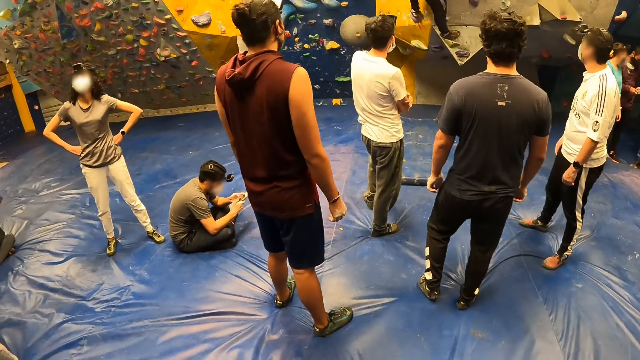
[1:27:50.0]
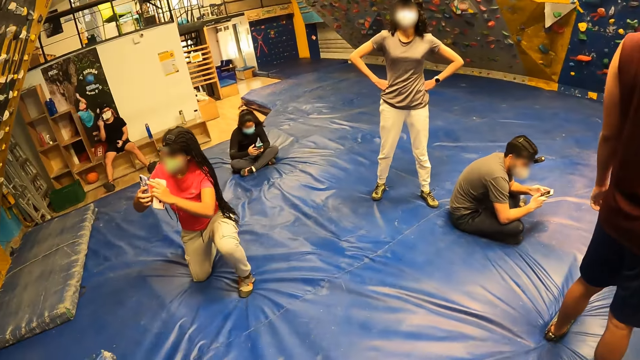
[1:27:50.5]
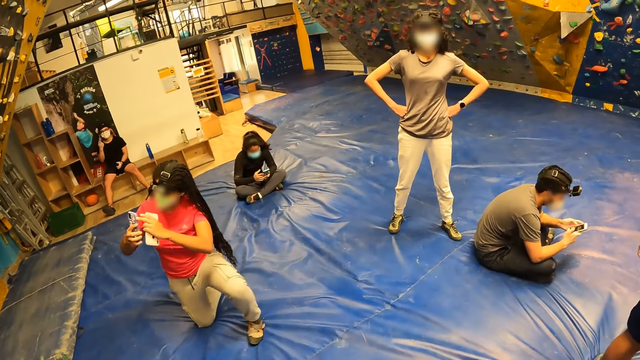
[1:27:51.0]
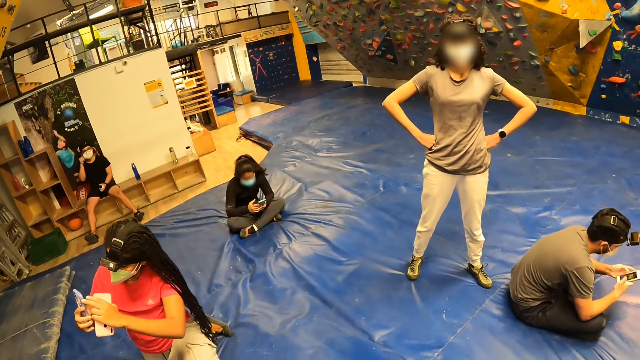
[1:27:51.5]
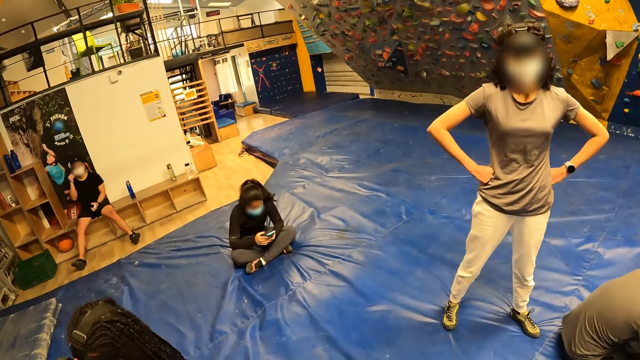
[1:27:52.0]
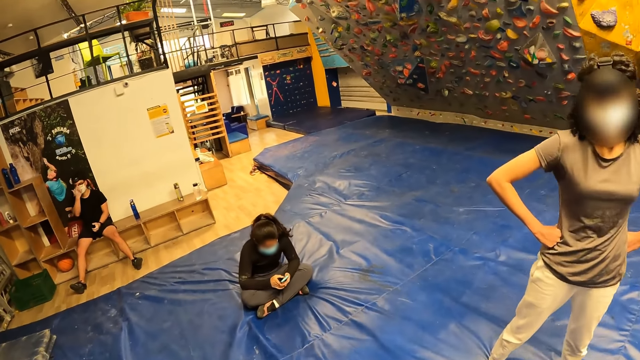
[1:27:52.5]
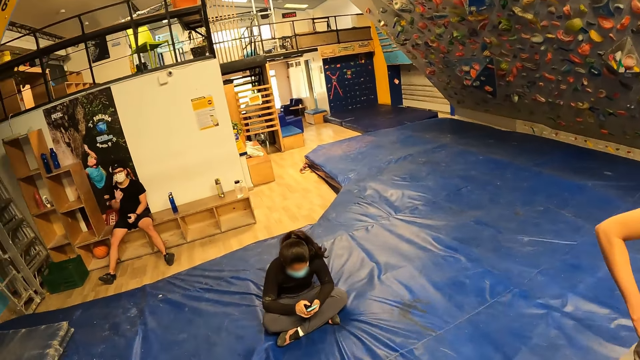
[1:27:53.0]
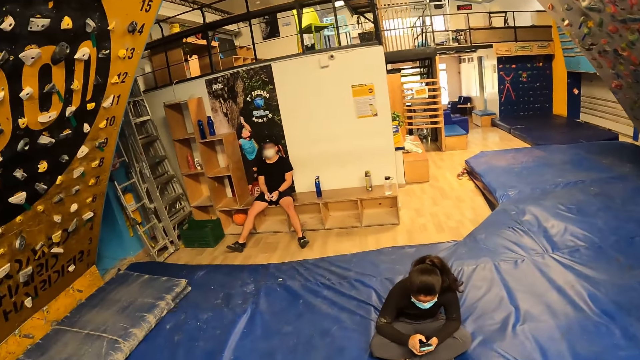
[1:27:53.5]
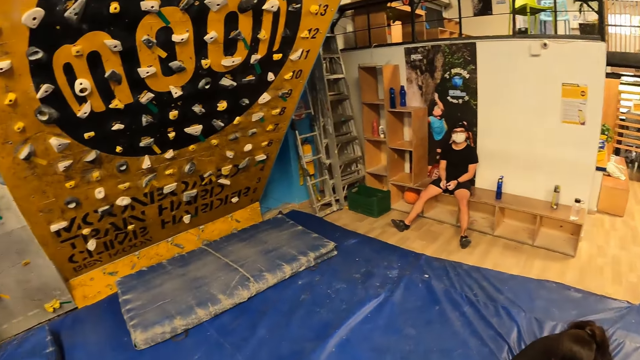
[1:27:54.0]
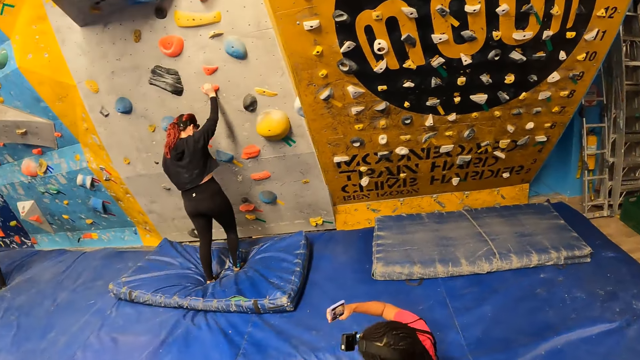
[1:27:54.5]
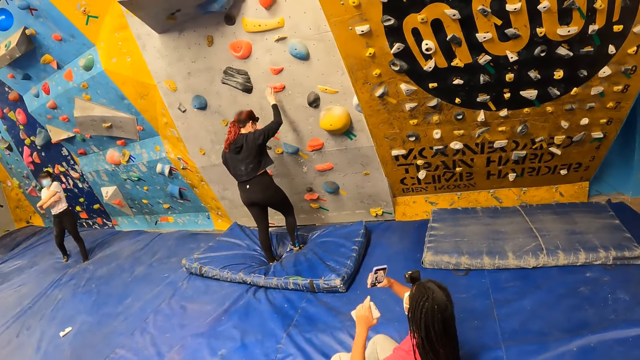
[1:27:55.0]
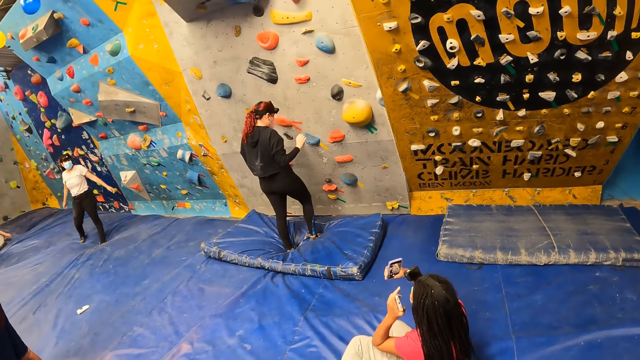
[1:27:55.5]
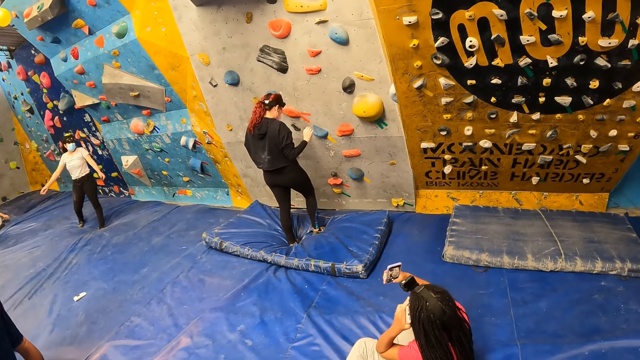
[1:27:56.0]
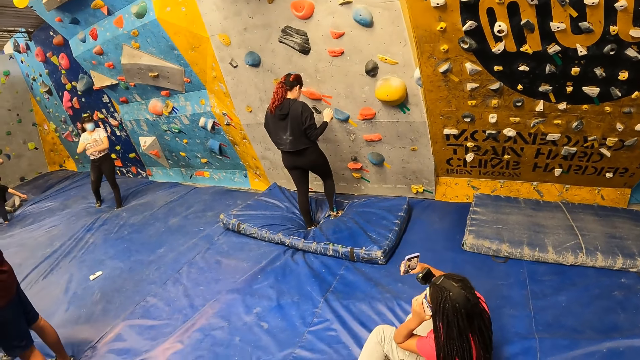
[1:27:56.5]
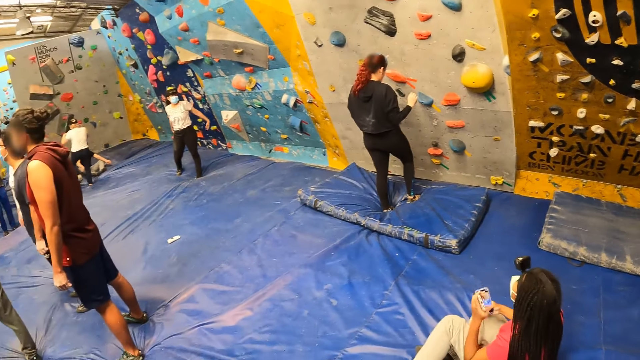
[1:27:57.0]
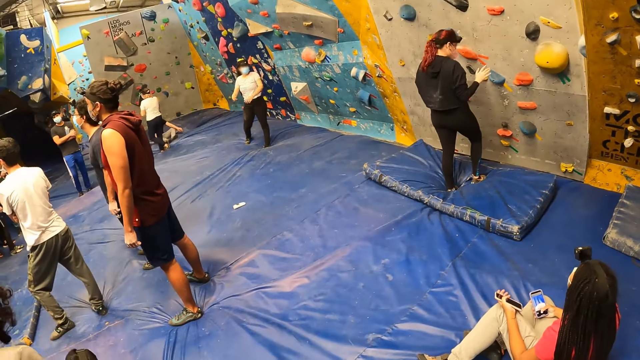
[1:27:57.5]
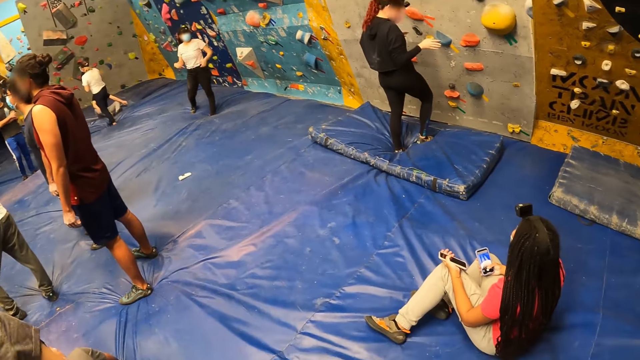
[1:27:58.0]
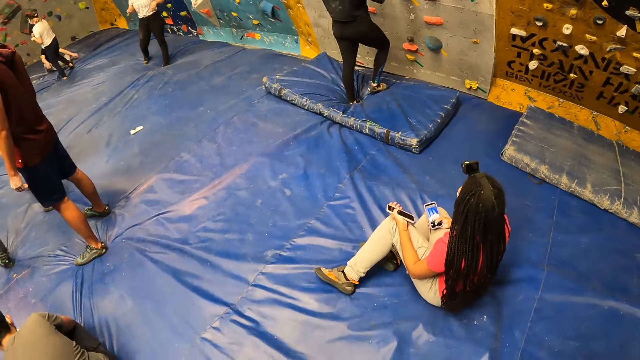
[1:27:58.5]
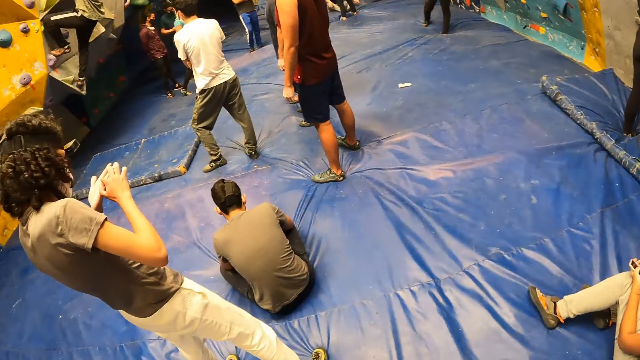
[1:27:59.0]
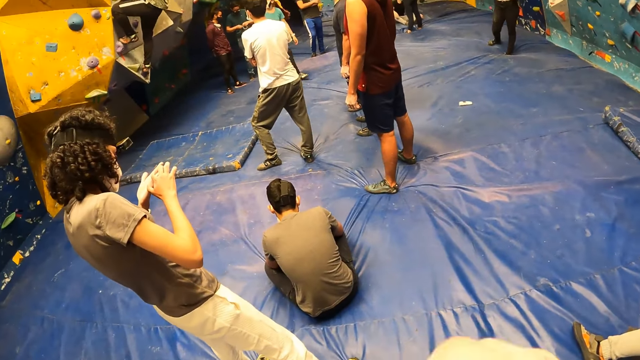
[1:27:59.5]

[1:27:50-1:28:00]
A woman looks around the playground. The camera wearer looks around the playground.

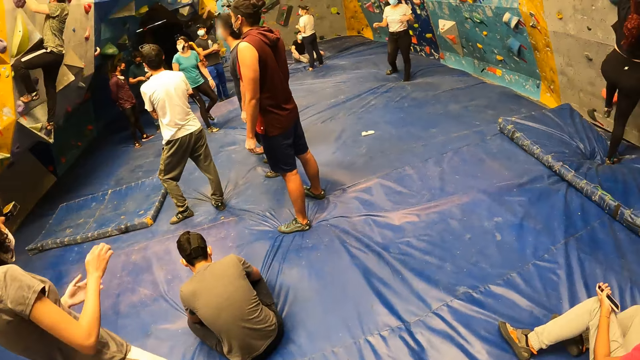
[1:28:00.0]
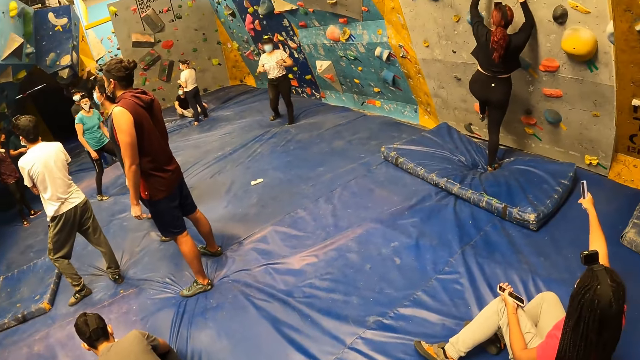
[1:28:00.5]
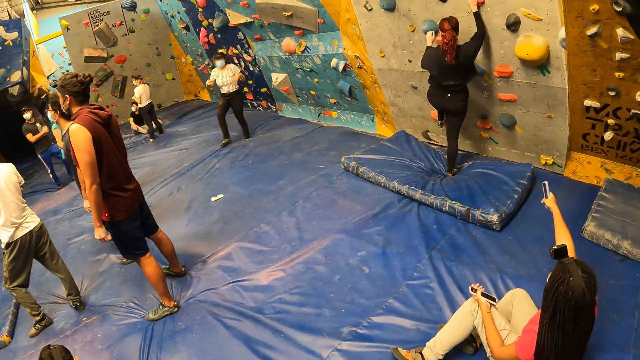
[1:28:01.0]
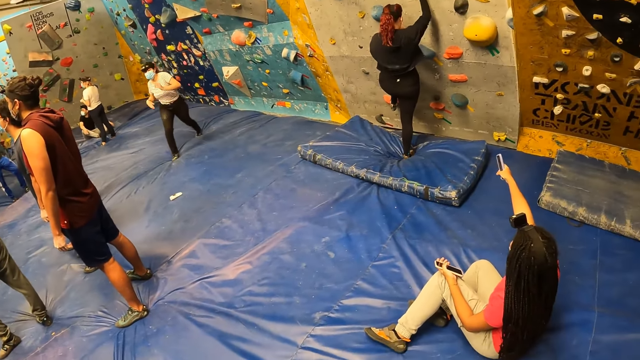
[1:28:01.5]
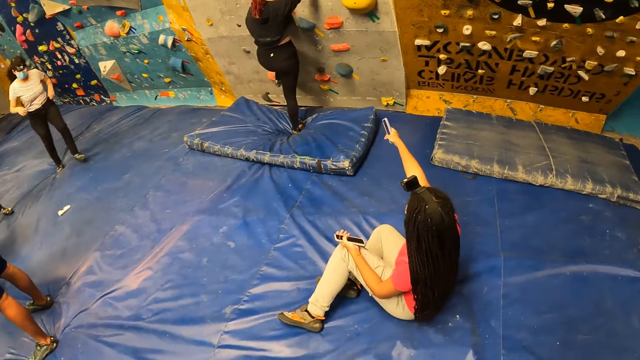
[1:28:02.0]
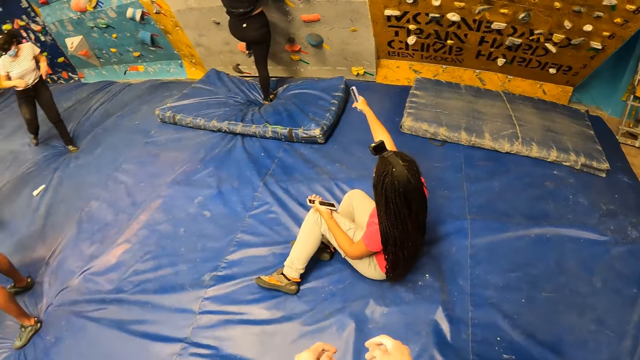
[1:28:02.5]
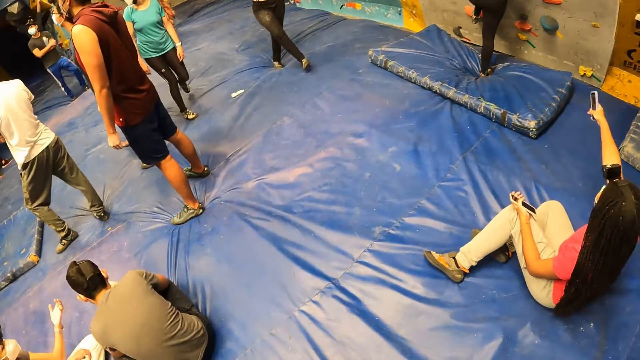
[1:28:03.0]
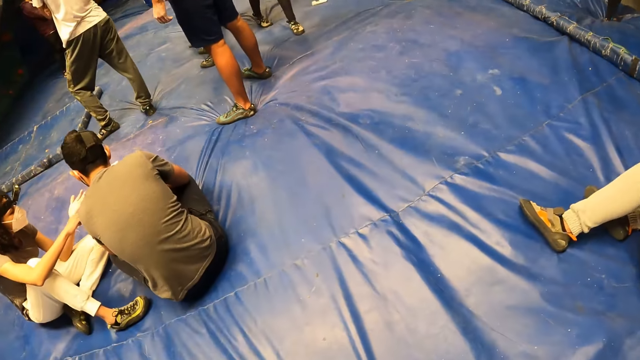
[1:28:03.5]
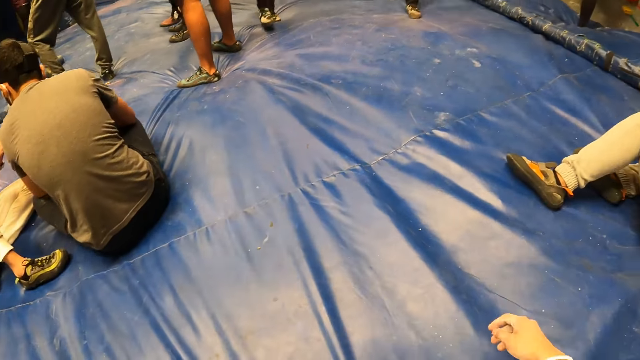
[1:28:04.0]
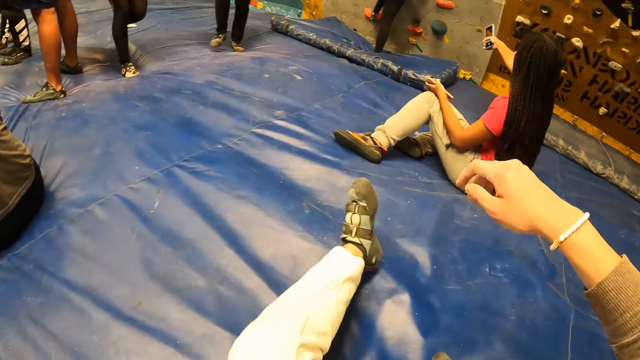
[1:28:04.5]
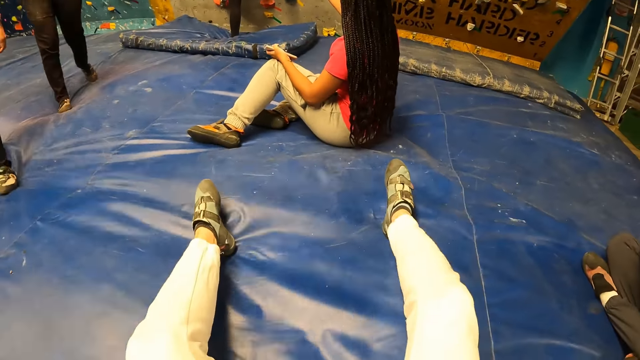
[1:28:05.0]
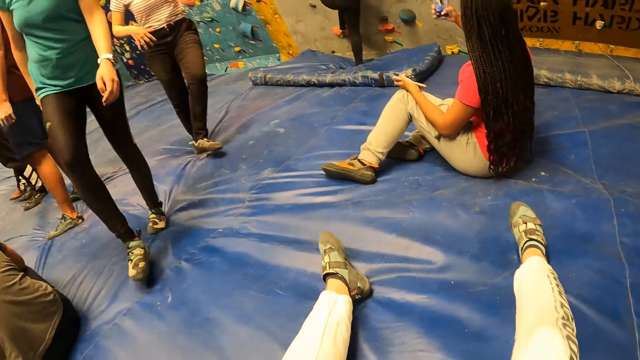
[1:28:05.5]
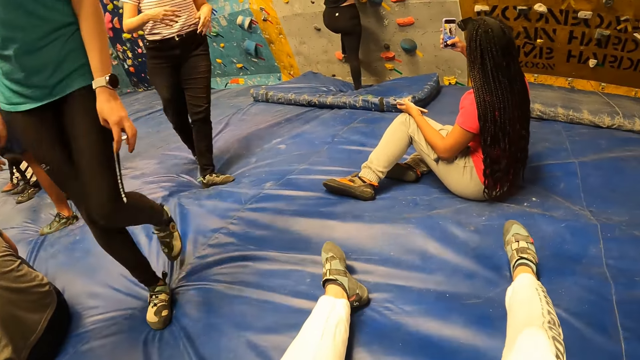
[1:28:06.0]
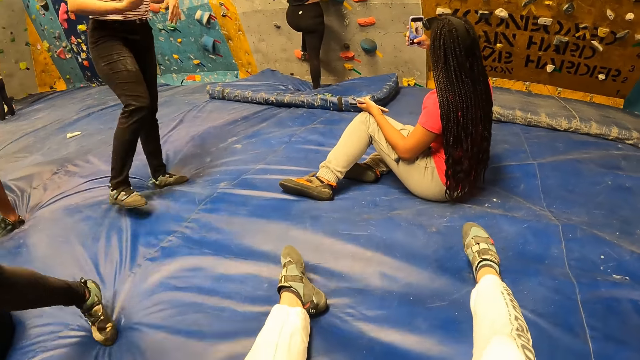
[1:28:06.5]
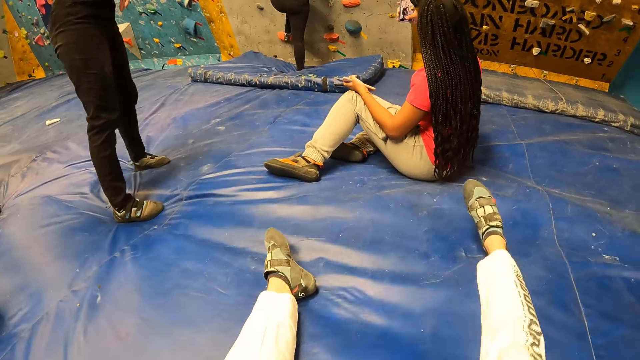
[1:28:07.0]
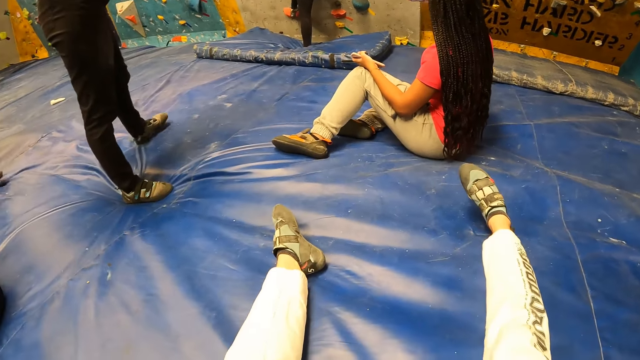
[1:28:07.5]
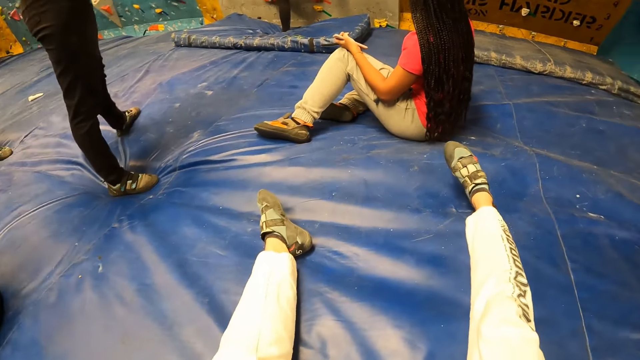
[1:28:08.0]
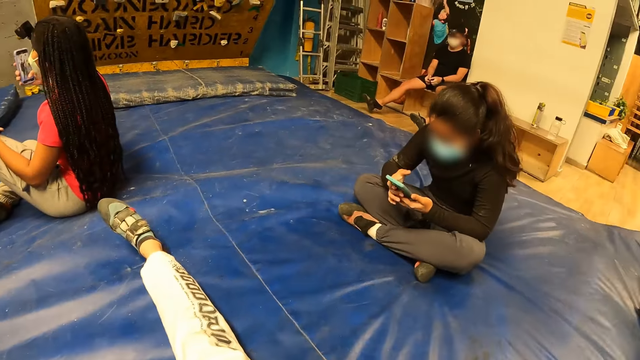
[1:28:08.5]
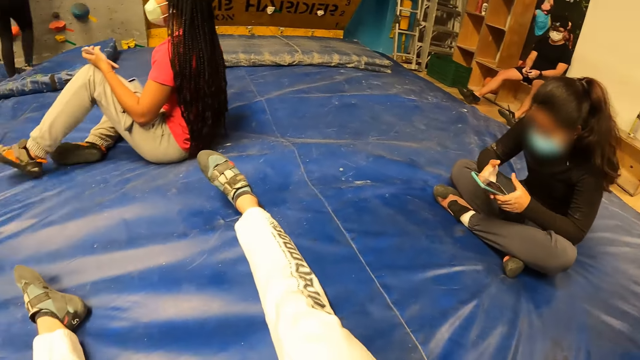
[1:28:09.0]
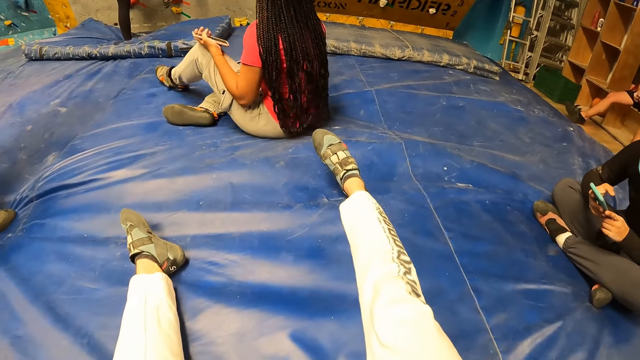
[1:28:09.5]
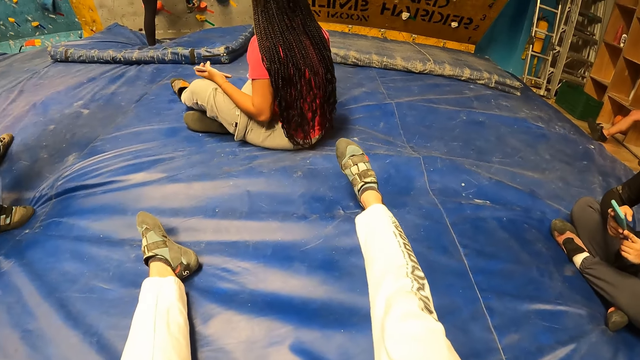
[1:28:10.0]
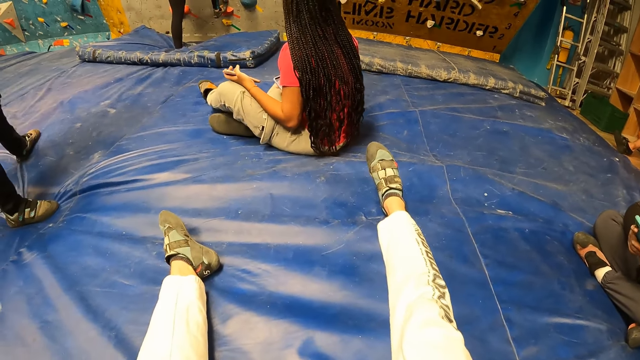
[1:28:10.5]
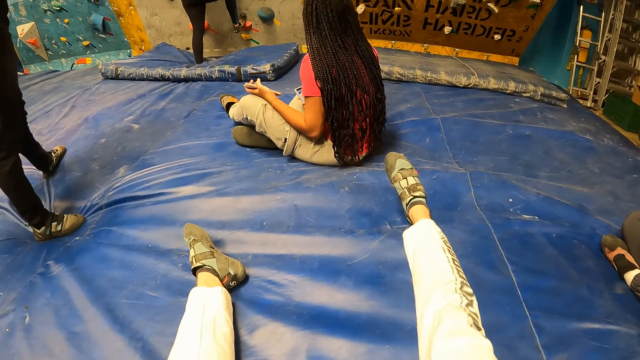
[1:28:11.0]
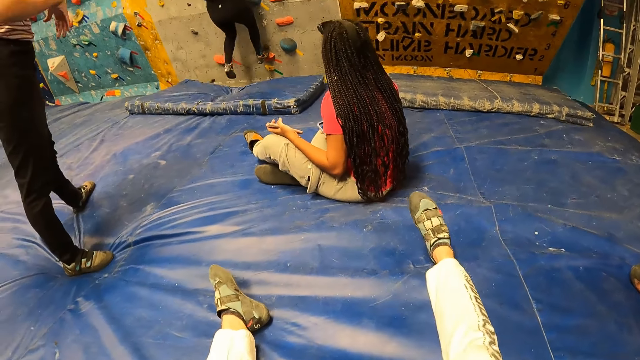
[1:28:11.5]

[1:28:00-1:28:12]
A woman walks around the playground. The camera wearer sits down. They look around the rock wall.
